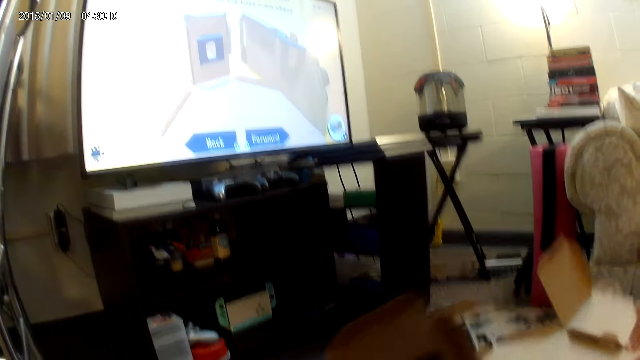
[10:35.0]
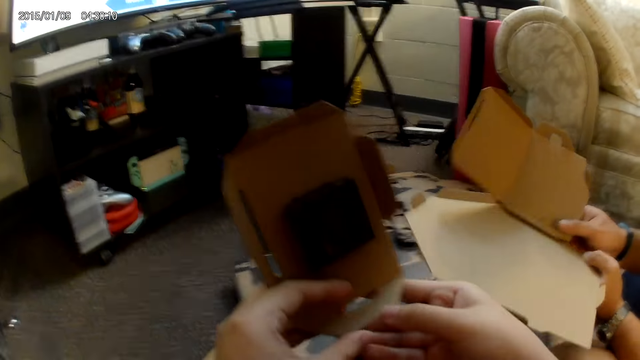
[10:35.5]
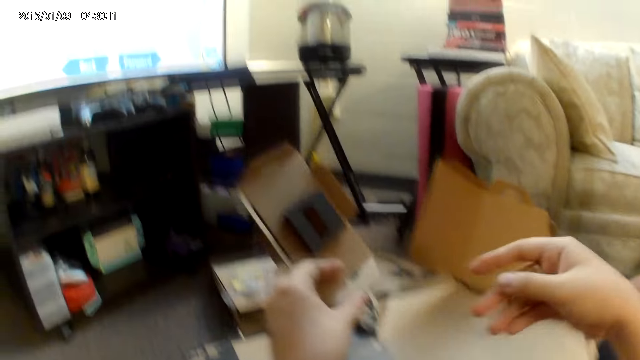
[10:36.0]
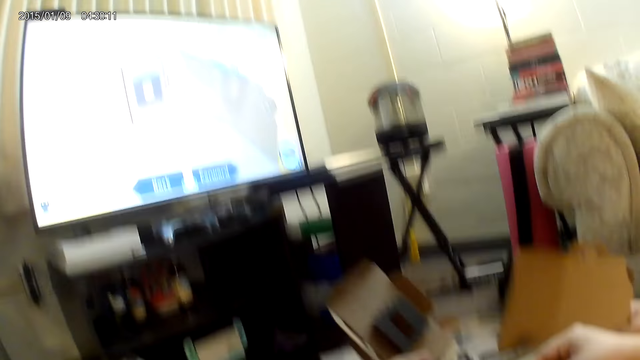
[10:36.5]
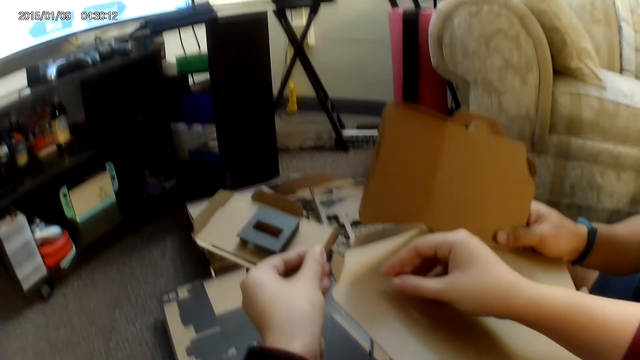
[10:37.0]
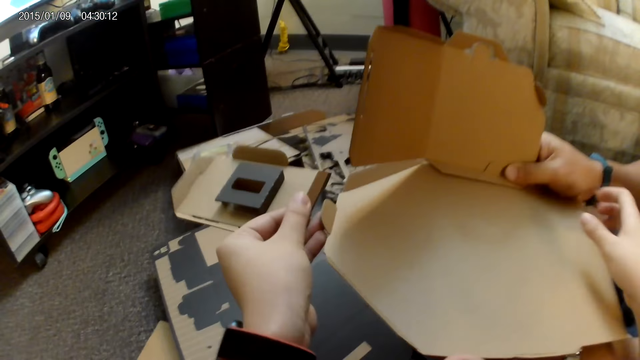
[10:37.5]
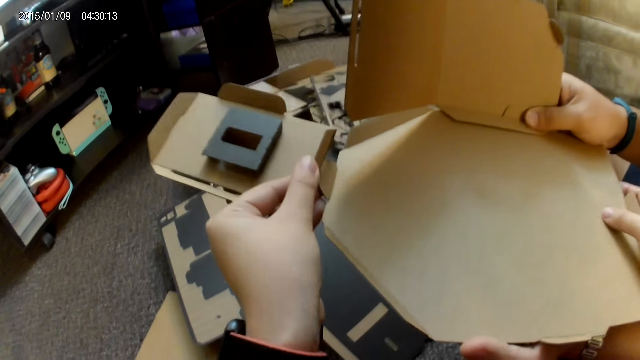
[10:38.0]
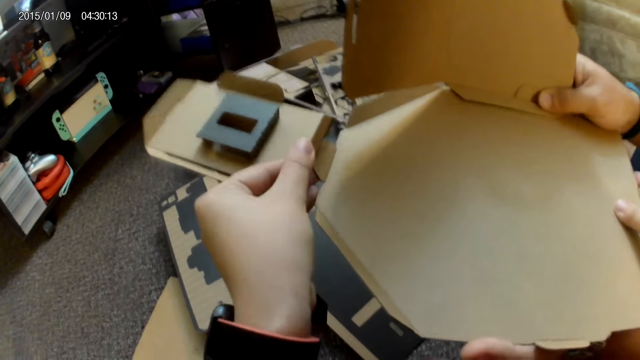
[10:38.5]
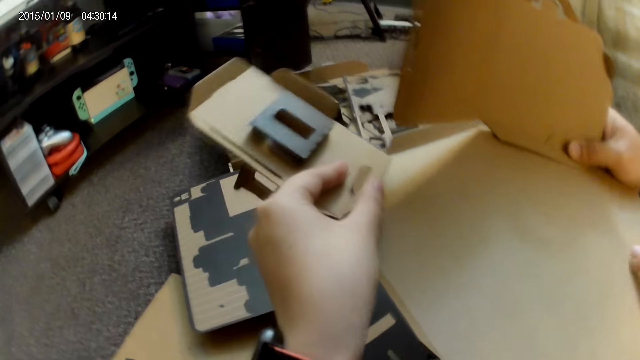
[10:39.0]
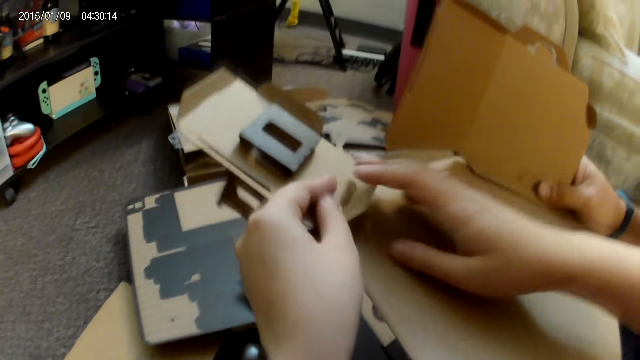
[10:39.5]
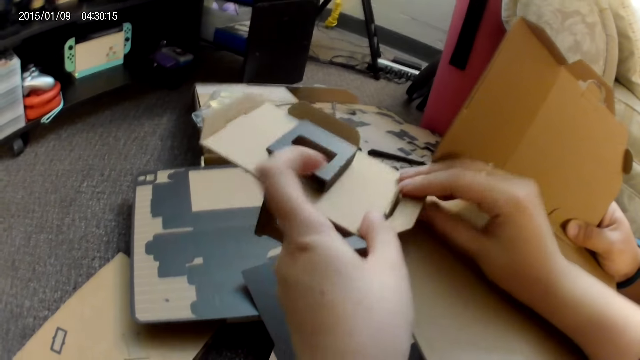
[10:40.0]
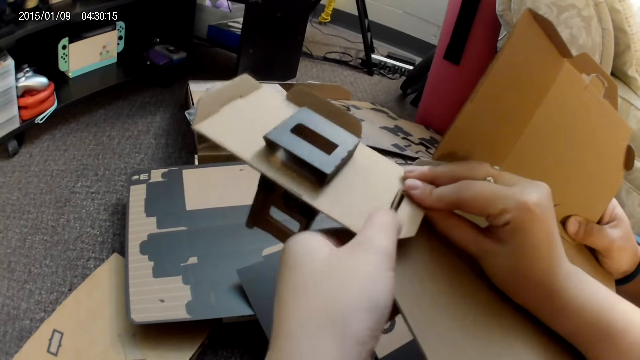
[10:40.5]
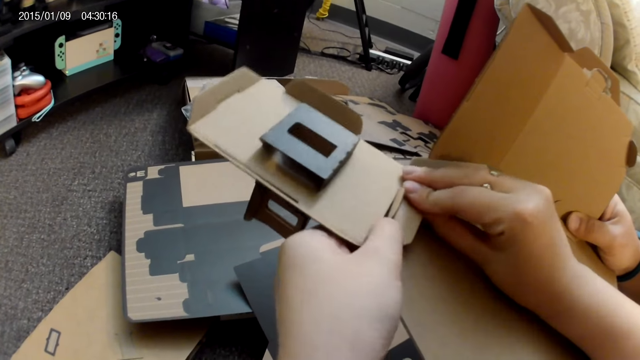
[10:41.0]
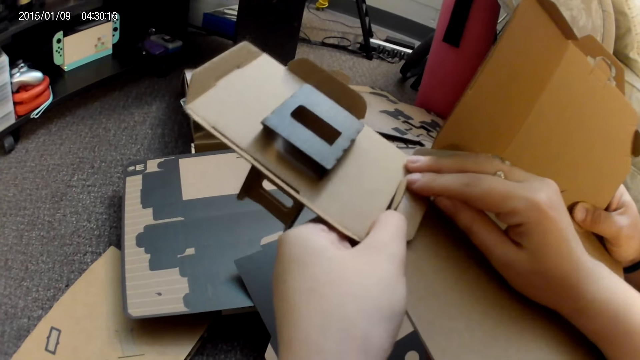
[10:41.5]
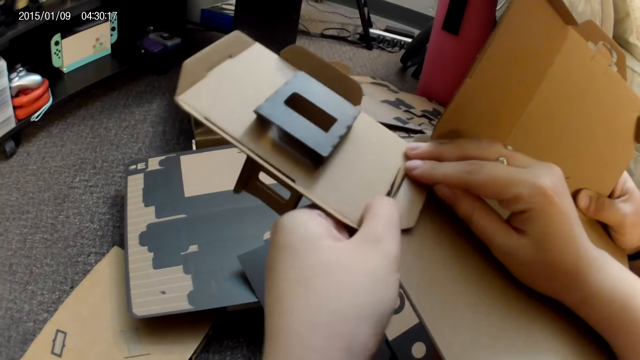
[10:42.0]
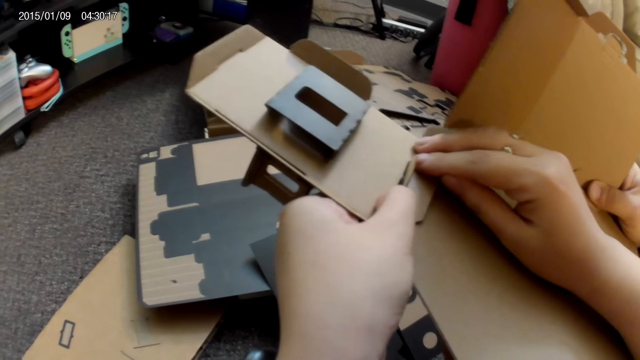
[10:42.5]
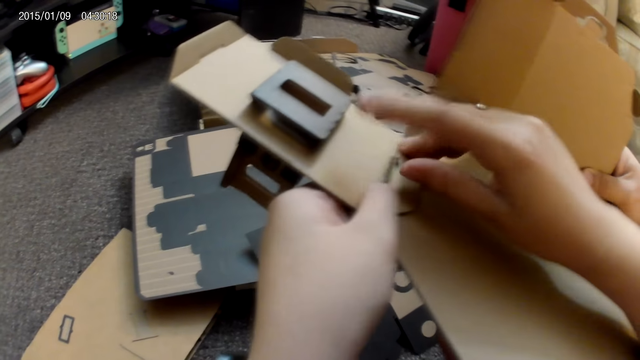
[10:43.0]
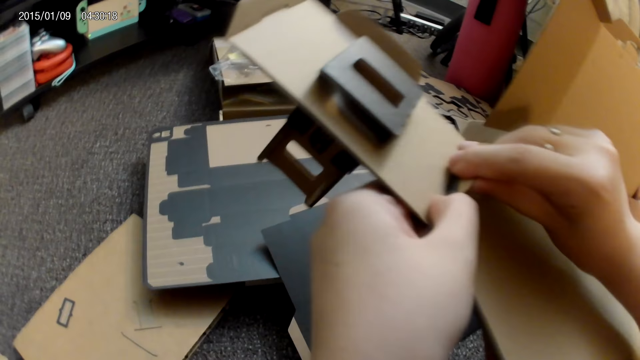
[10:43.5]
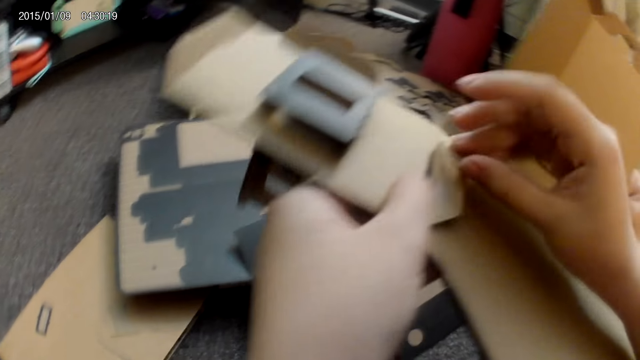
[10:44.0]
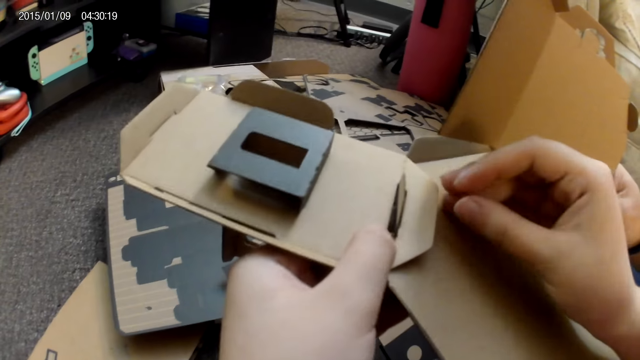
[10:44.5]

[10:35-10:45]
The man holds the cardboard pieces with both hands. The camera wearer connects a cardboard piece to the cardboard pieces with her left hand. She assembles the cardboard pieces with both hands.

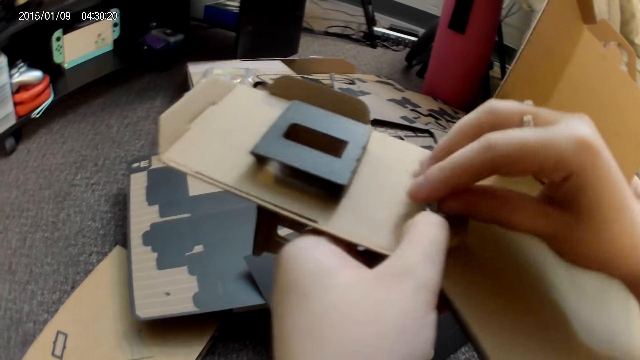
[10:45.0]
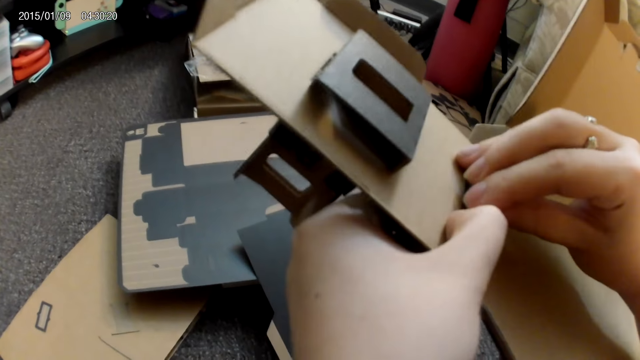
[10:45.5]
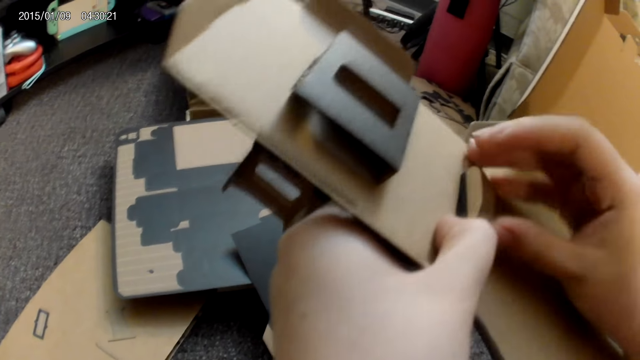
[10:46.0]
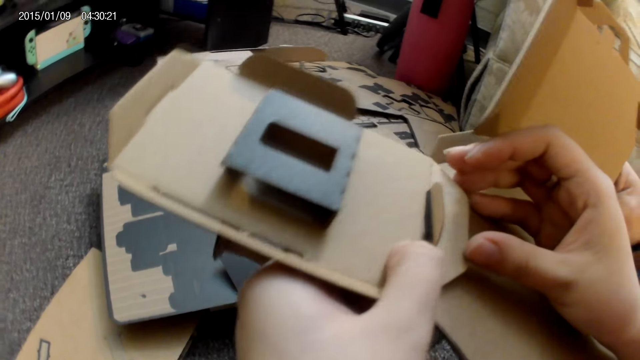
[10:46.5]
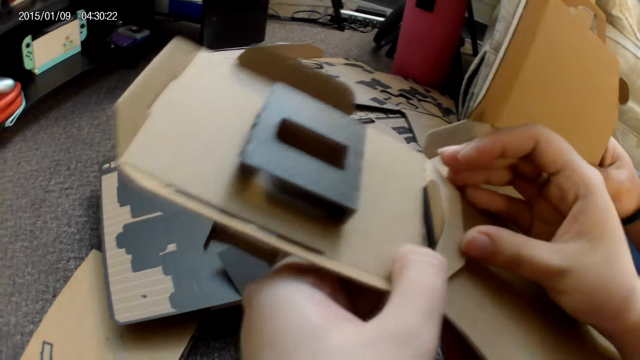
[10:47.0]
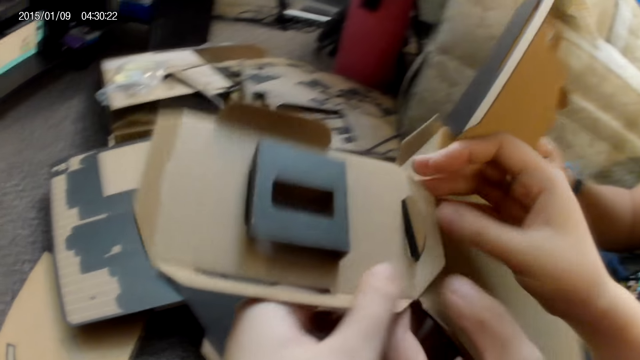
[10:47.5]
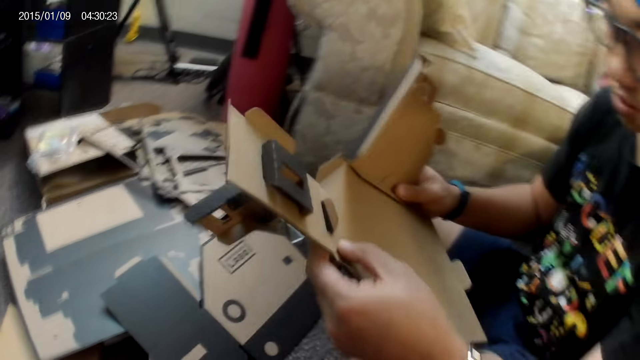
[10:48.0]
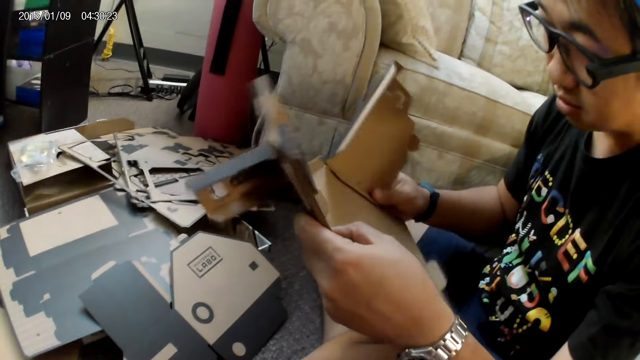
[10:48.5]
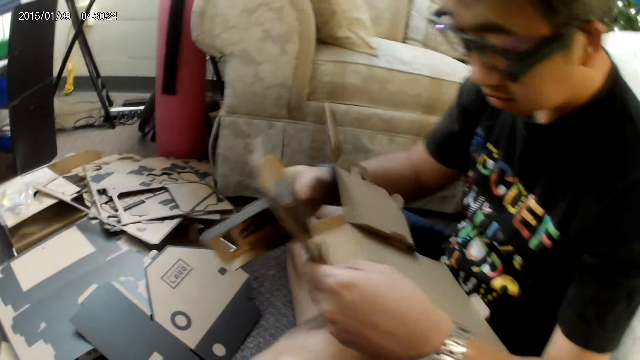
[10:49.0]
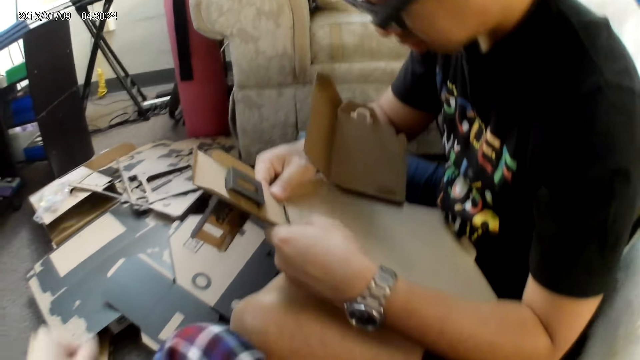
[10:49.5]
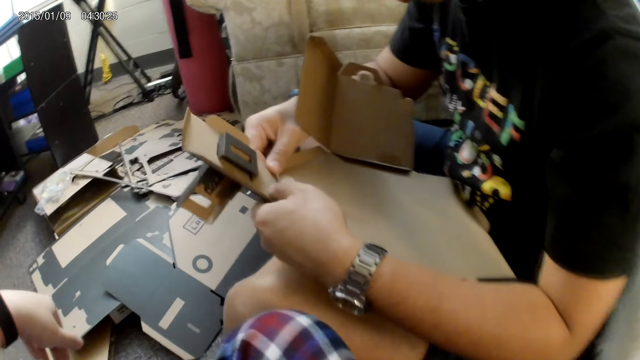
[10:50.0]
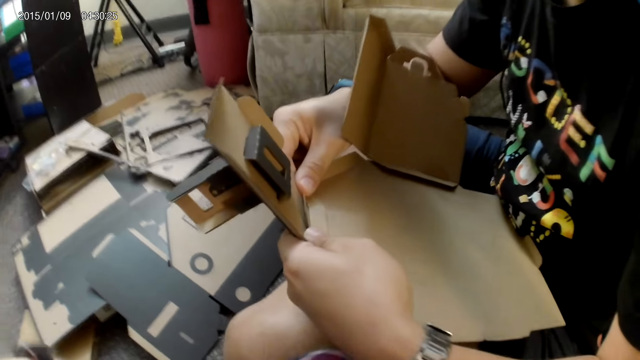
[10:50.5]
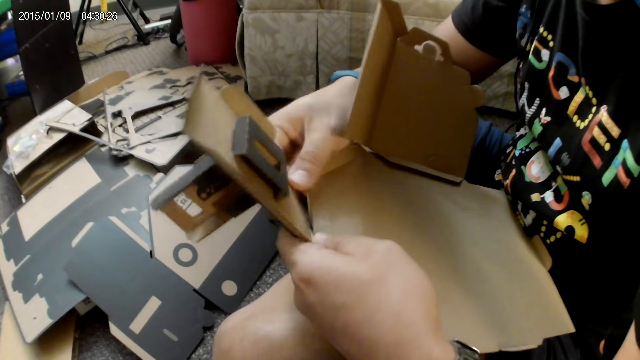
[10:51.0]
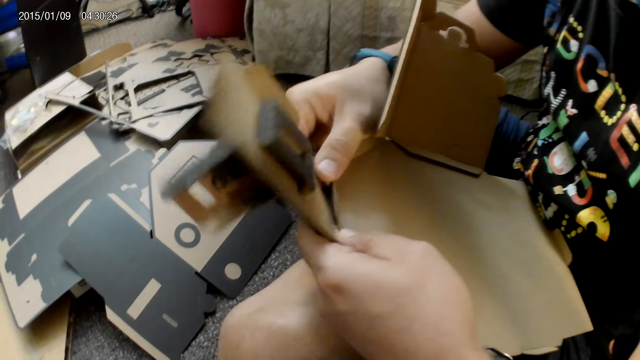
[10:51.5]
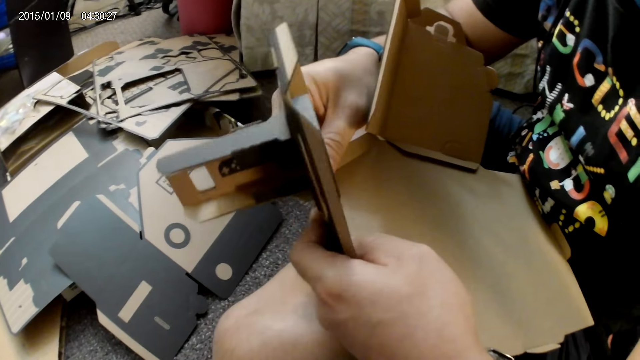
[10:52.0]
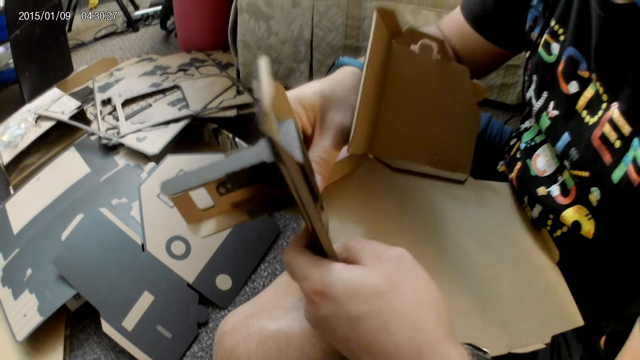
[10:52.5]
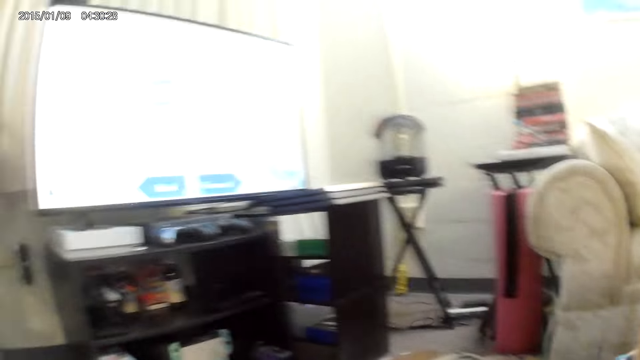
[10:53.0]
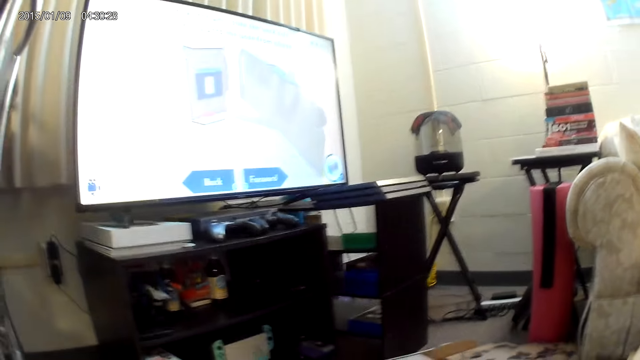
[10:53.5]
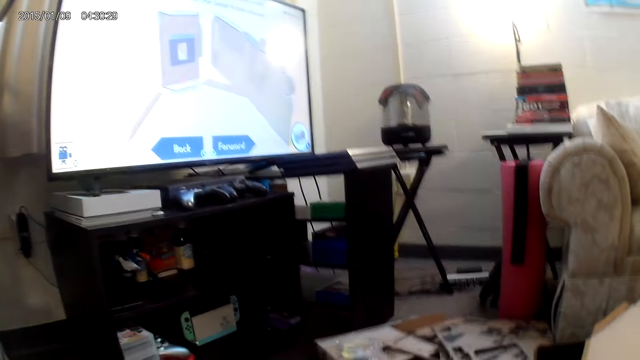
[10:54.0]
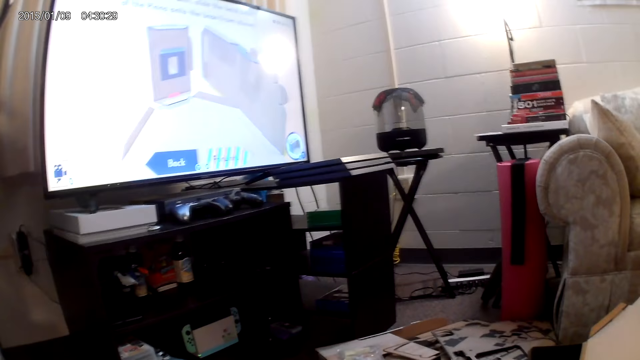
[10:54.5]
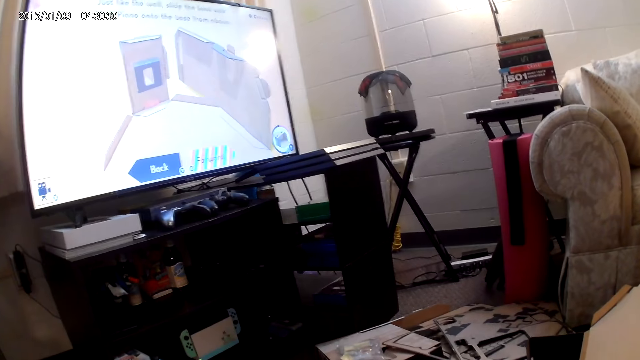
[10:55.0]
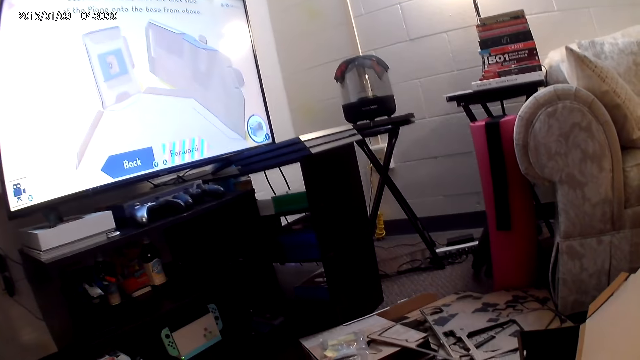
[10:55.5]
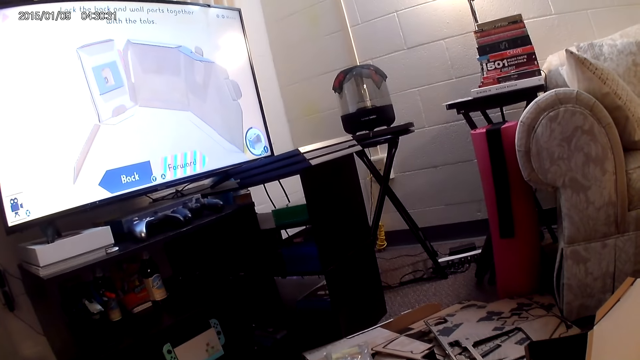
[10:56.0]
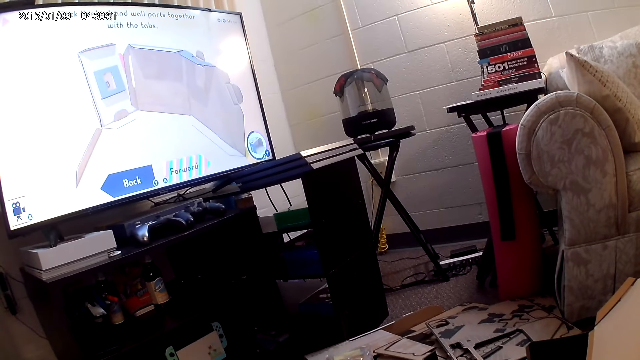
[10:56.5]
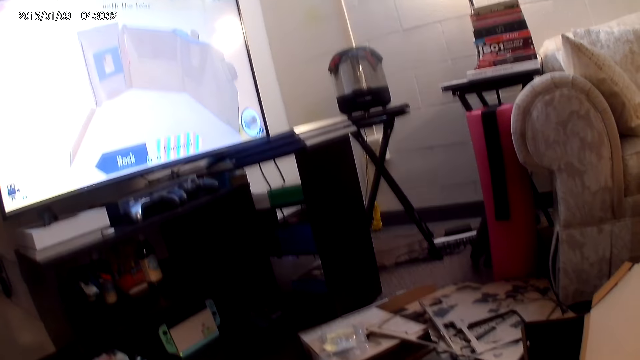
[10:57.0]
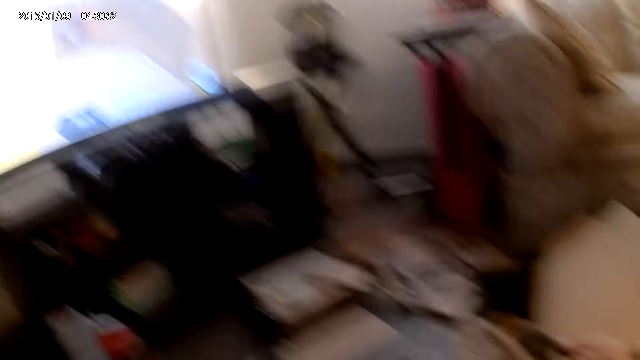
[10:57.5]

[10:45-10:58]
The camera wearer removes her right hand from the cardboard pieces. The man assembles the cardboard pieces with both hands.
